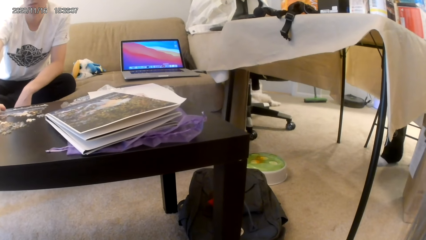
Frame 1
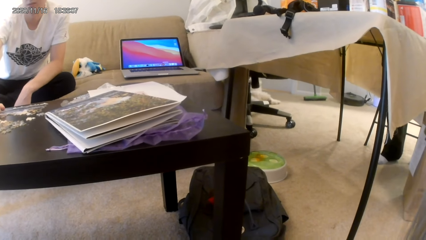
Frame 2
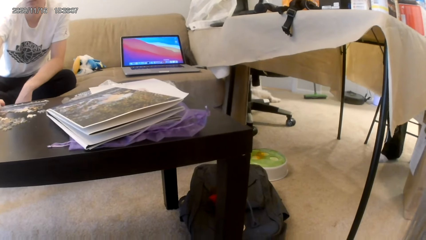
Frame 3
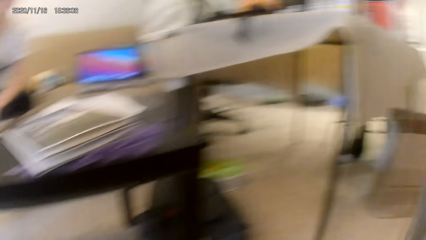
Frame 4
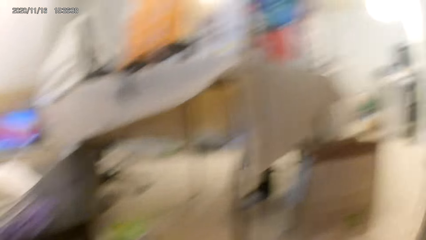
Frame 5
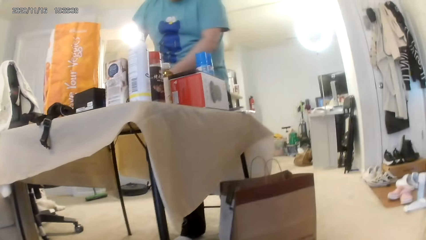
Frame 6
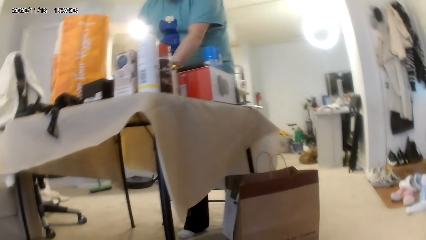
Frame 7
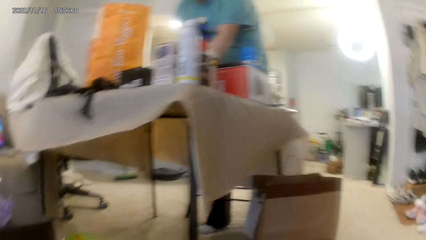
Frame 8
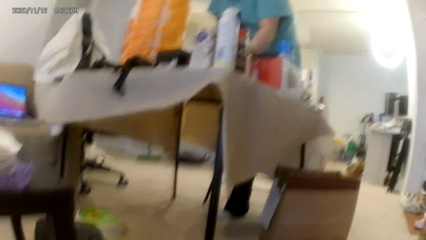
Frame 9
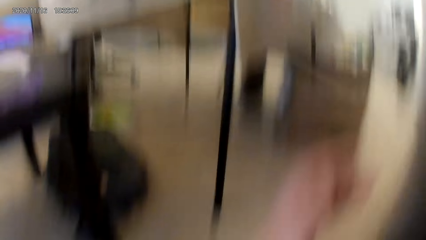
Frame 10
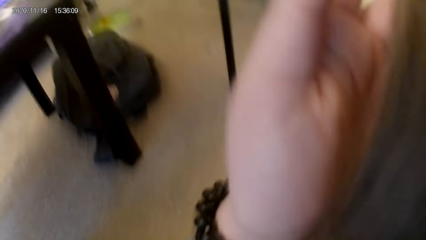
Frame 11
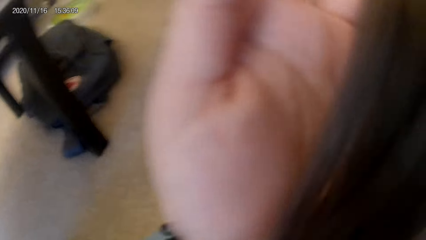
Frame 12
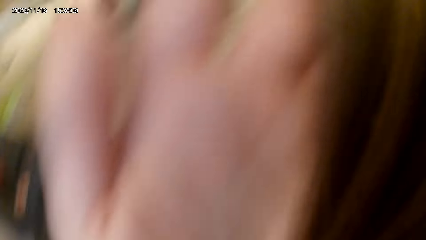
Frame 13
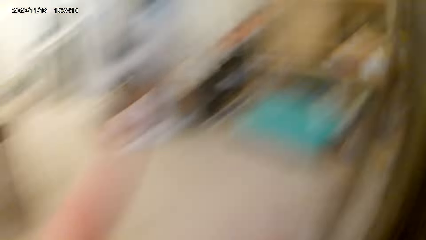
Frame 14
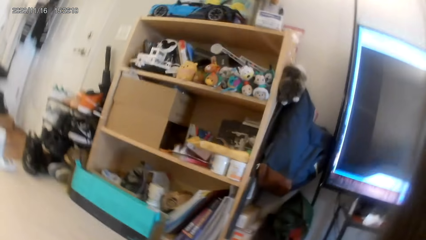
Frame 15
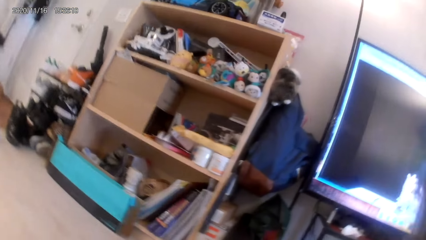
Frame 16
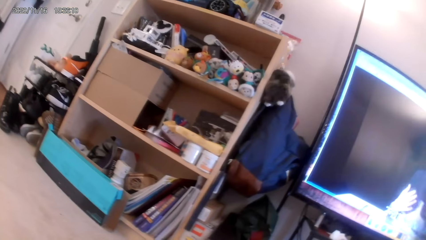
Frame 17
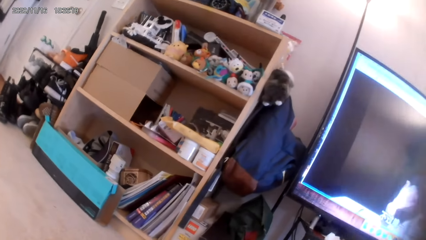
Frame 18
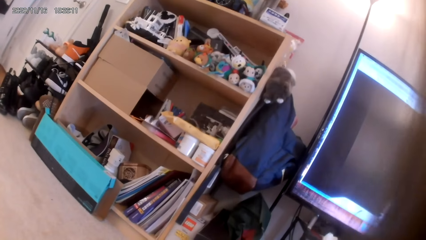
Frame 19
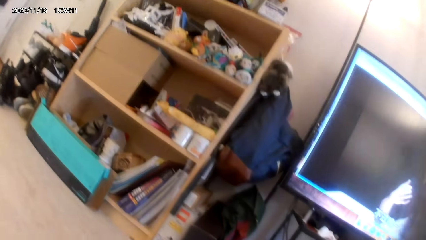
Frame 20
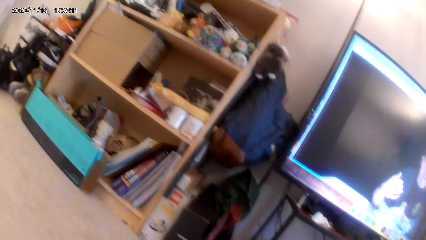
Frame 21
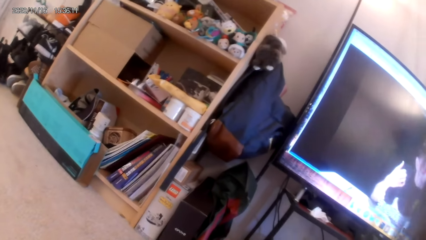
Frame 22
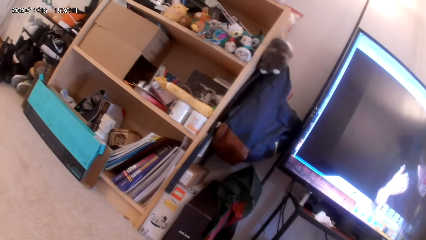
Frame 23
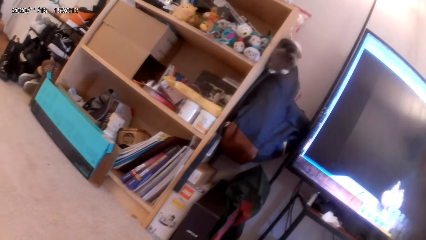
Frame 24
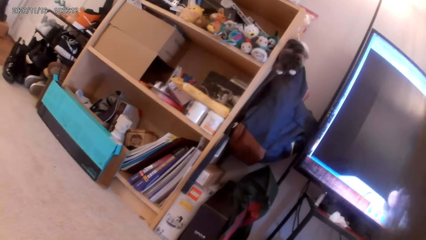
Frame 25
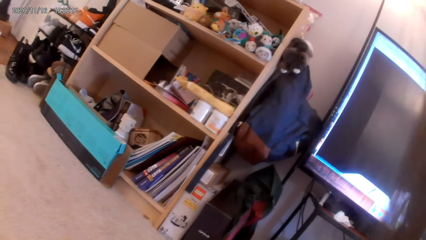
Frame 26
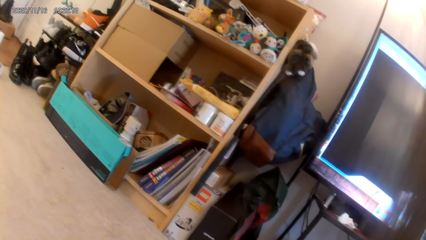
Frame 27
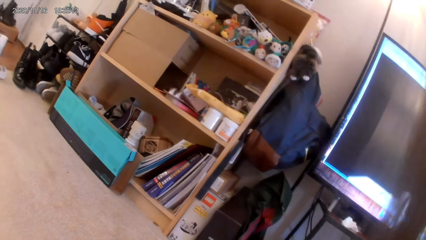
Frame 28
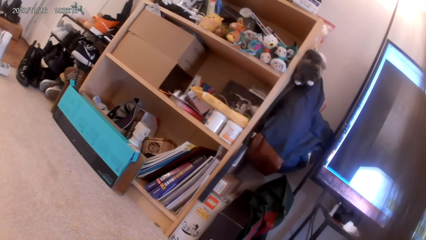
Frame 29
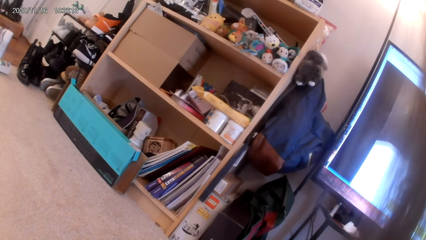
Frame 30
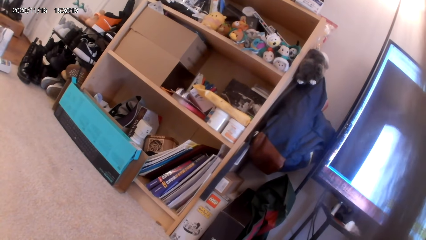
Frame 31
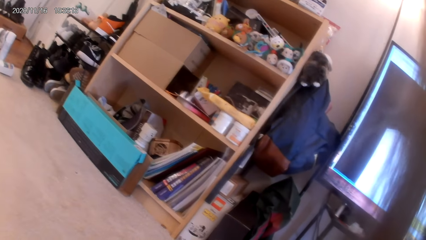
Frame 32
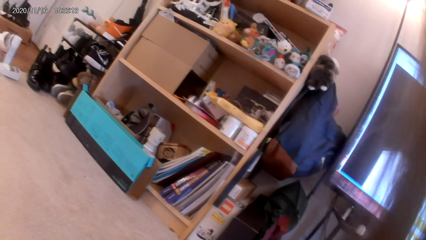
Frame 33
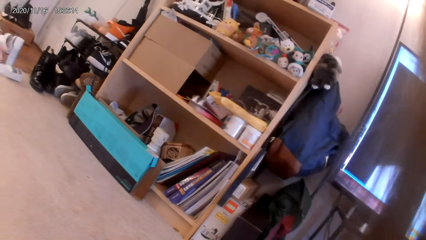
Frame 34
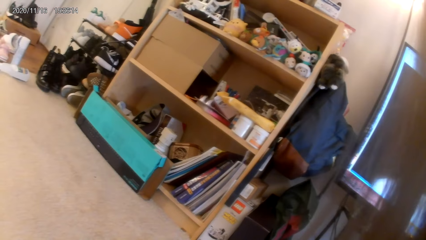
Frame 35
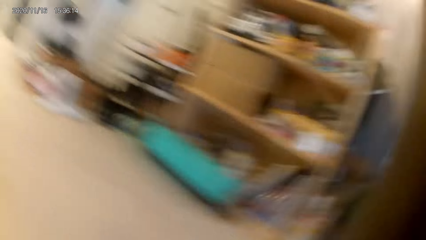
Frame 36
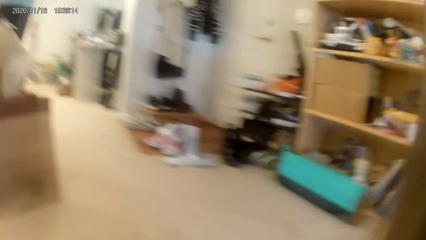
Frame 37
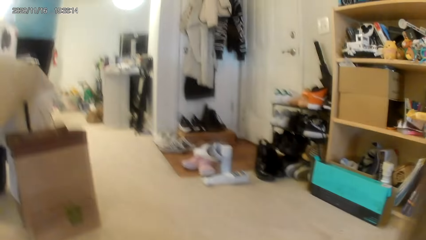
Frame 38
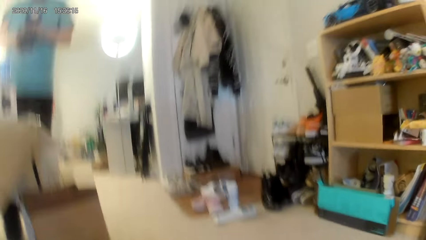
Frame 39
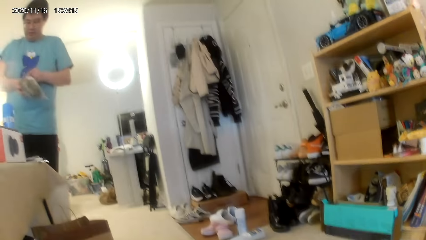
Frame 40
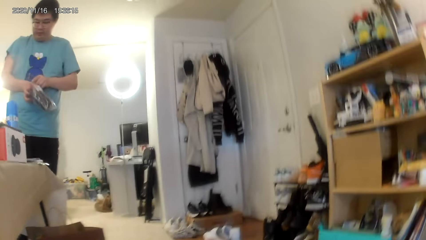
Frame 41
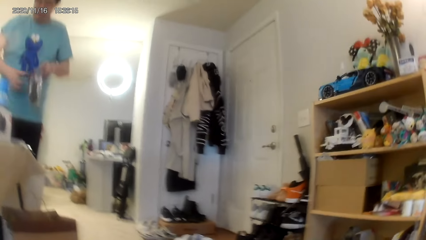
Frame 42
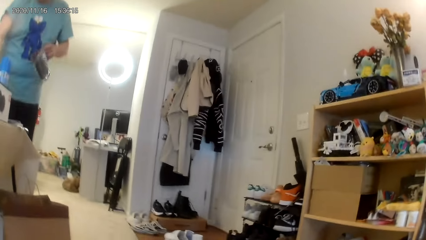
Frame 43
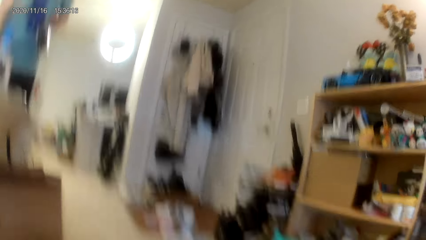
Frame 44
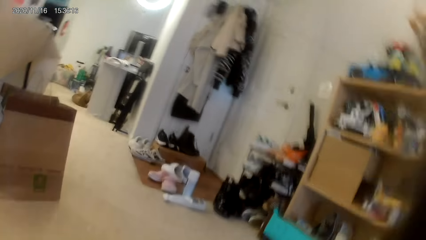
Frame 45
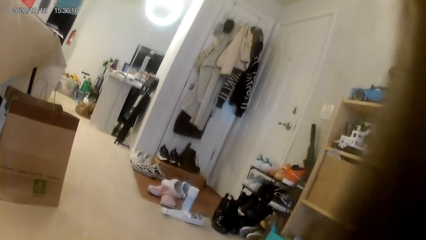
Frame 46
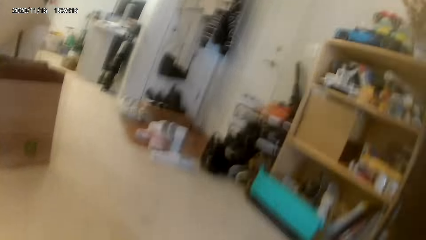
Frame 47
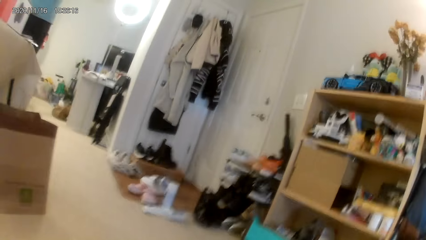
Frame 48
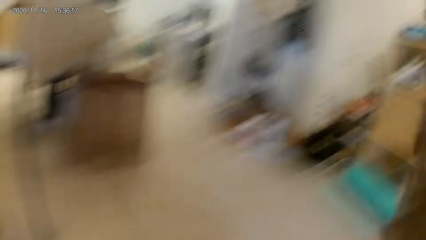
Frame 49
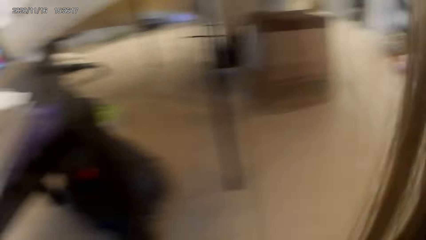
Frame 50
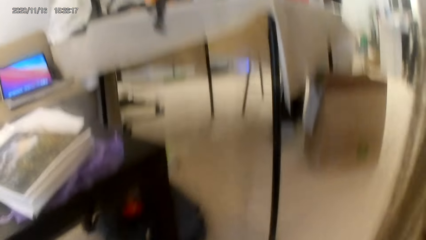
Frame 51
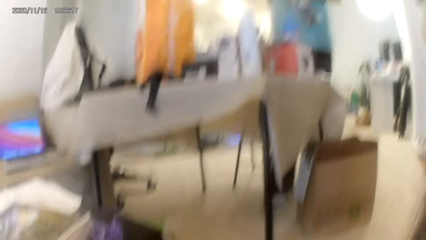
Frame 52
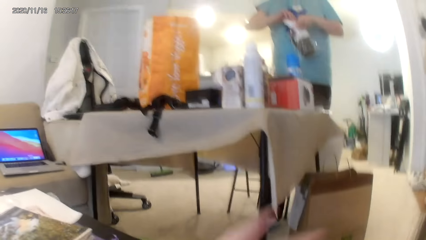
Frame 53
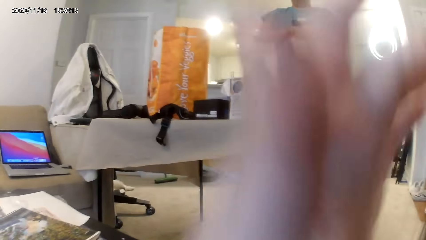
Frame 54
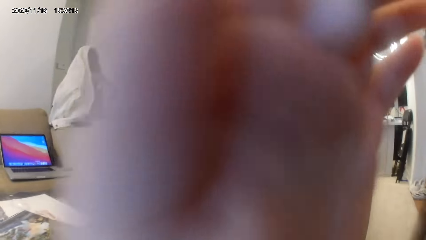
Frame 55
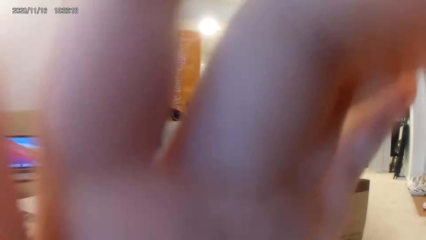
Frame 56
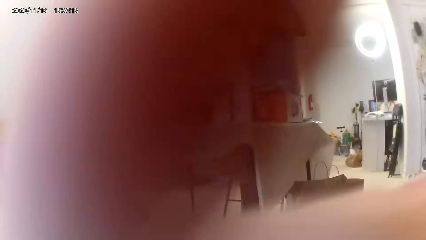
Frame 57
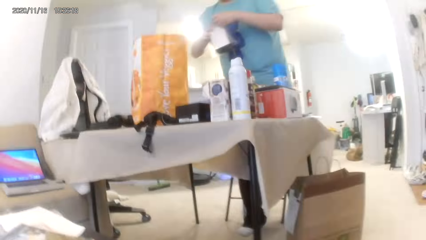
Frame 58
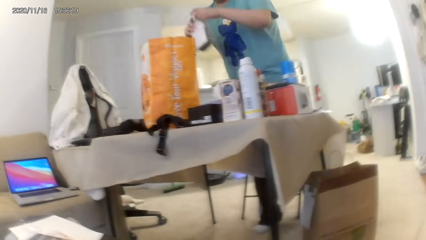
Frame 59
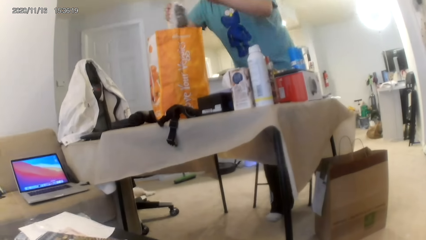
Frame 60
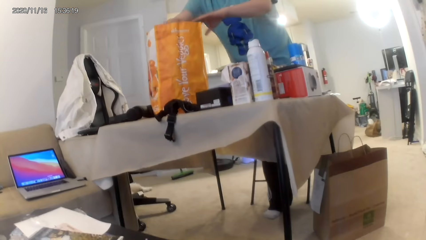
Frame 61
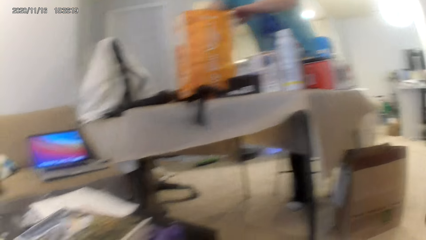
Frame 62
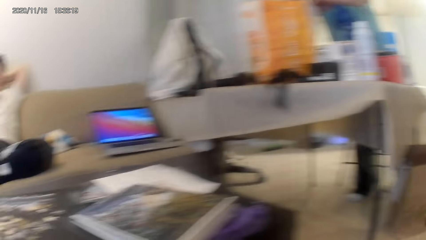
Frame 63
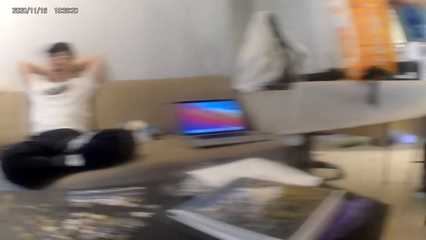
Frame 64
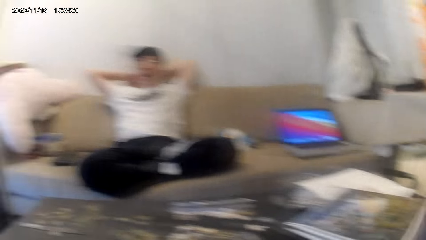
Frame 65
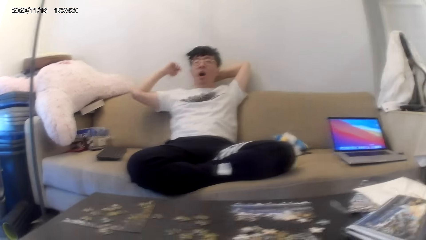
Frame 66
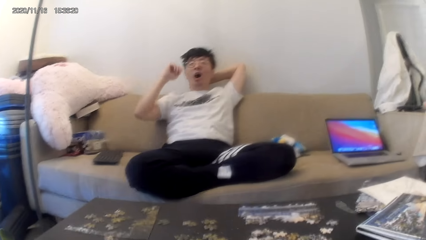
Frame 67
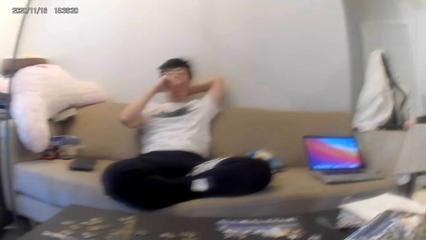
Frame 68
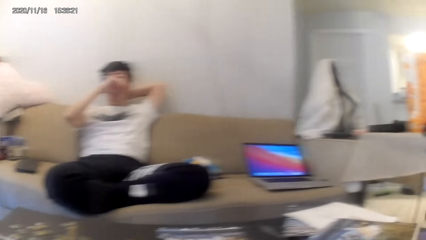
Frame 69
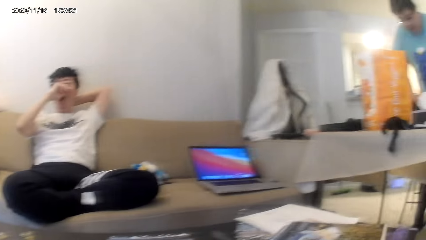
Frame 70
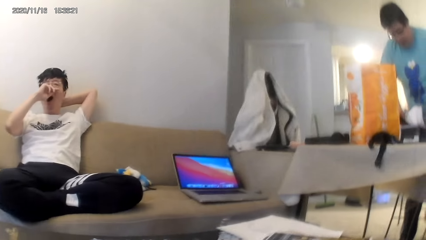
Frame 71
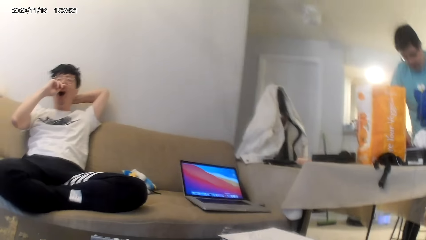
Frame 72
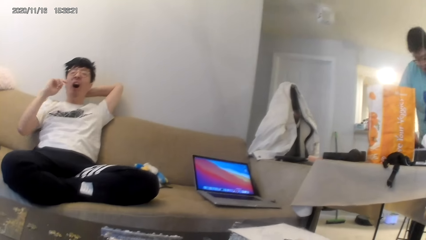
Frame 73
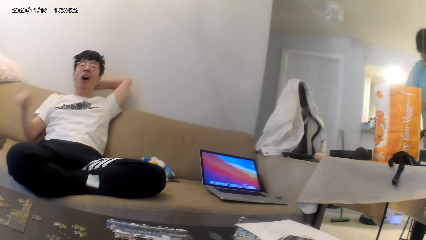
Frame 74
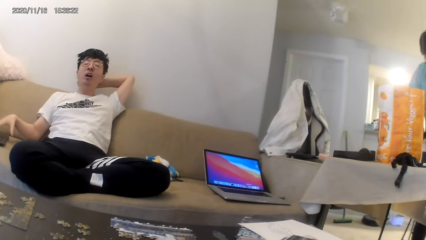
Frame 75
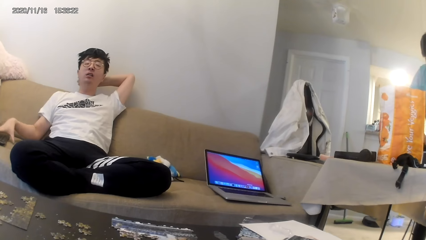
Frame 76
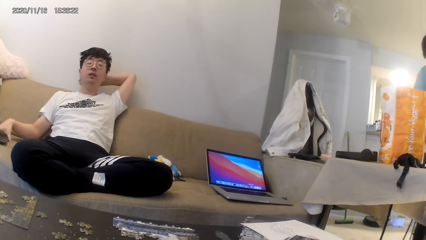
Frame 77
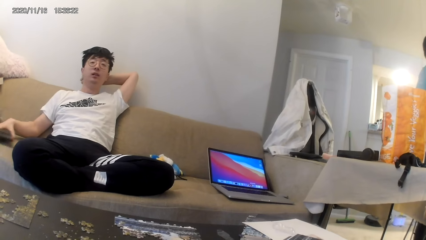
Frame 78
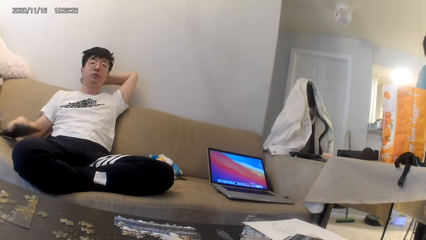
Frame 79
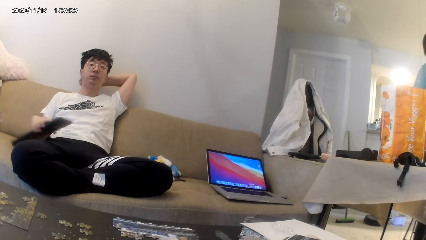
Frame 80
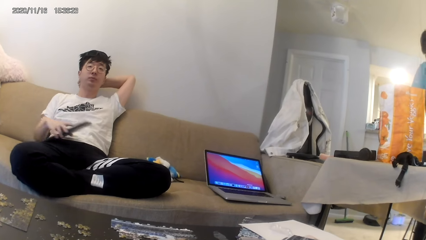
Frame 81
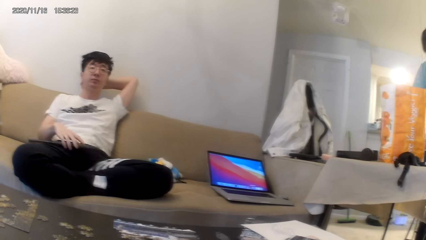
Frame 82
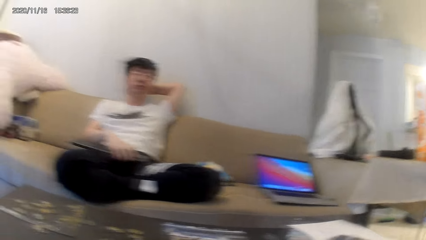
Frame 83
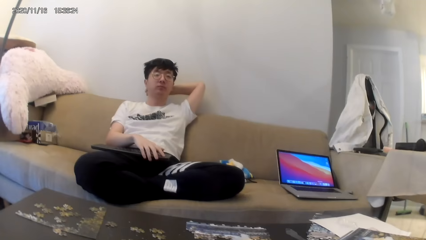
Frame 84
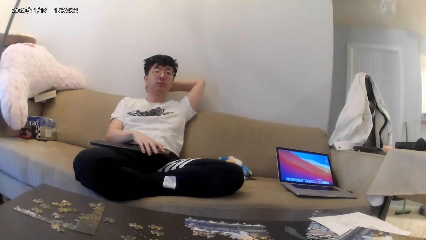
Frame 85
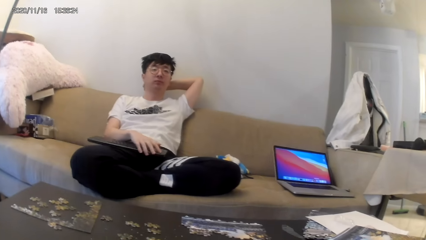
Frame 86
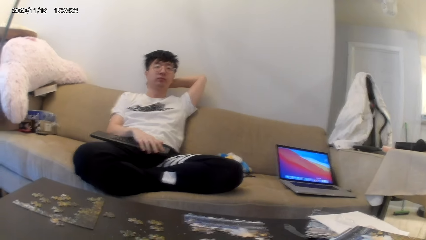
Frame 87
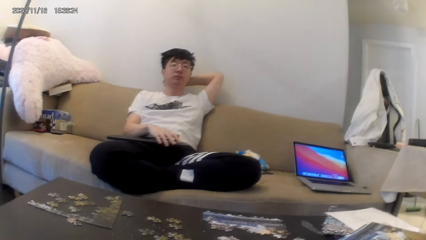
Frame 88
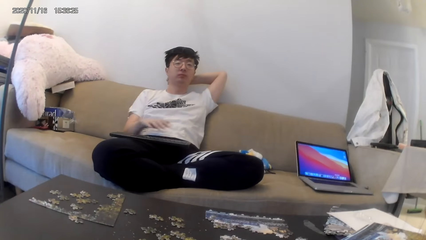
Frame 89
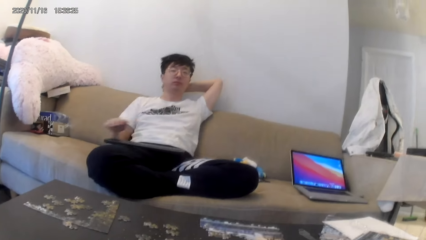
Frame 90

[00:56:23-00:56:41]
A man moves something. The camera wearer looks at her hand. She turns right. She looks around. Another man puts something in the bag. The camera wearer converses with a third man. The third man converses with the camera wearer. The second man puts something in the bag again. The first man yawns and covers his mouth. The camera wearer looks forward. The first man picks up a keyboard.
